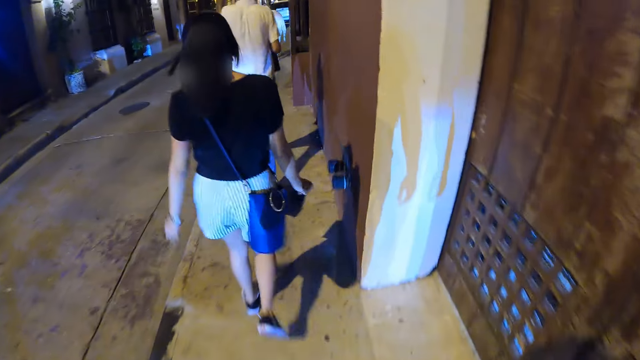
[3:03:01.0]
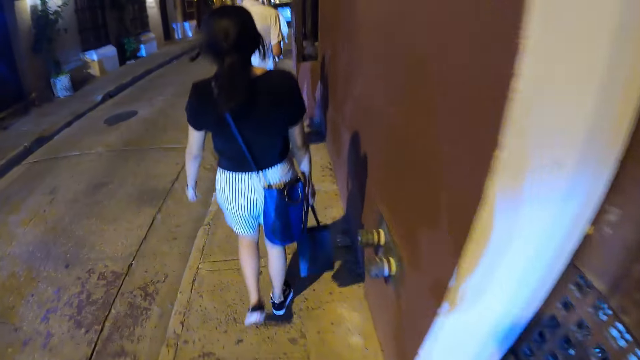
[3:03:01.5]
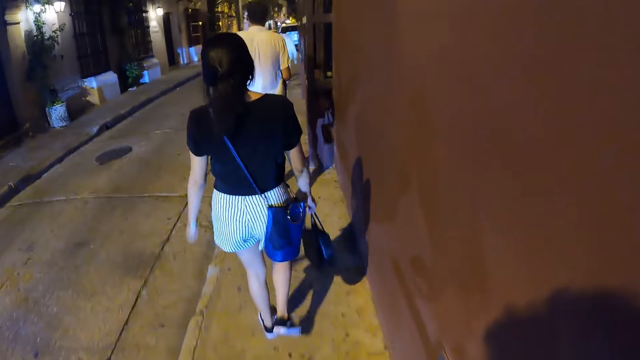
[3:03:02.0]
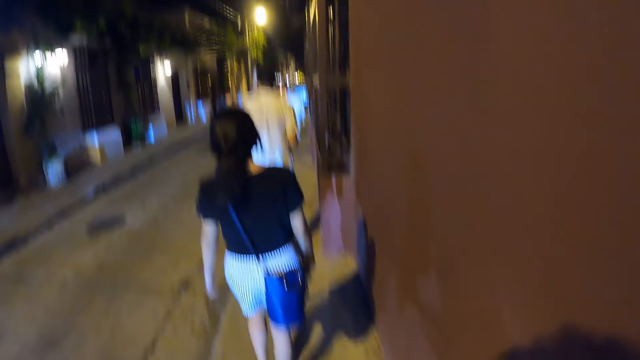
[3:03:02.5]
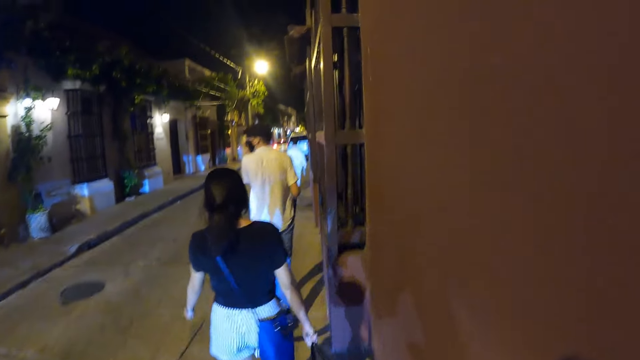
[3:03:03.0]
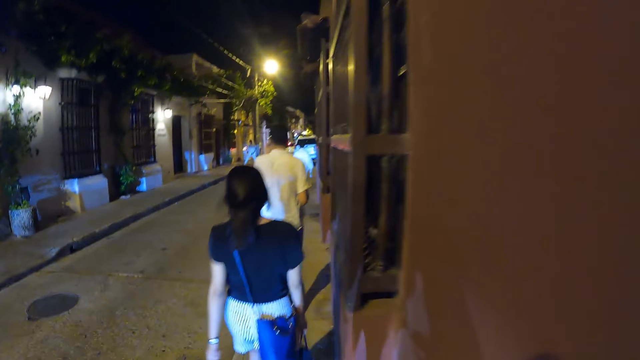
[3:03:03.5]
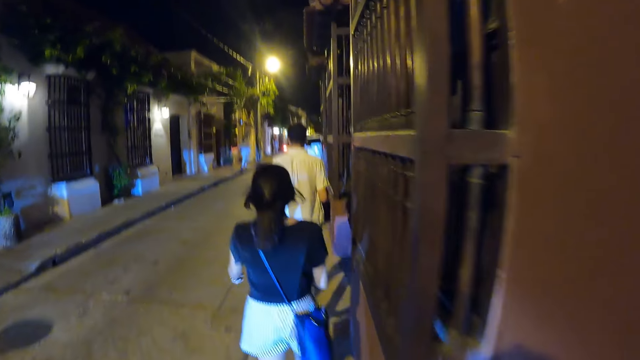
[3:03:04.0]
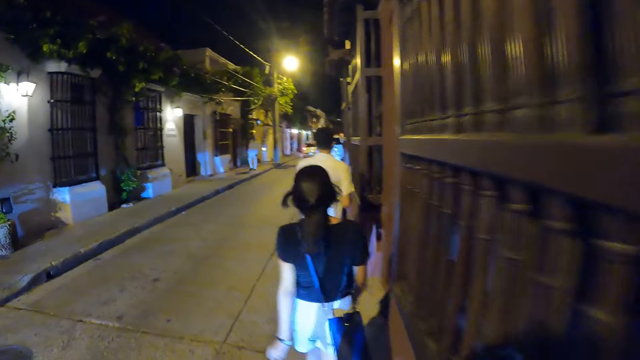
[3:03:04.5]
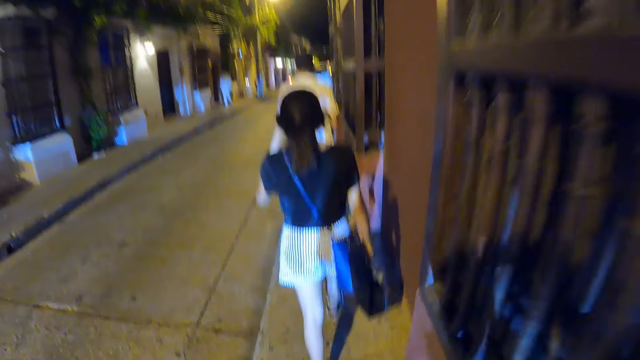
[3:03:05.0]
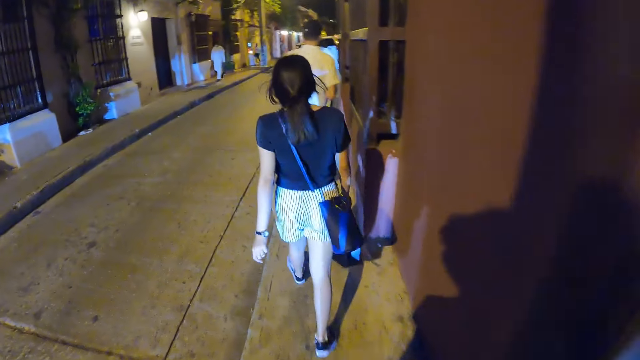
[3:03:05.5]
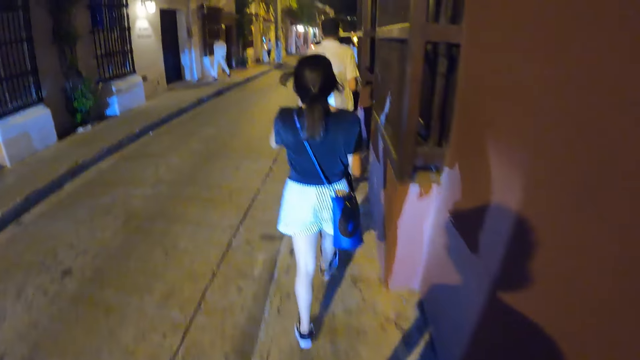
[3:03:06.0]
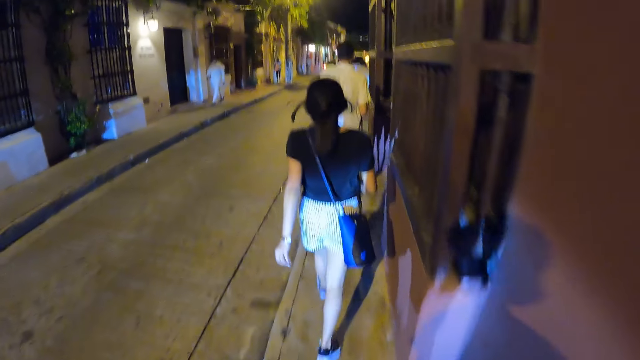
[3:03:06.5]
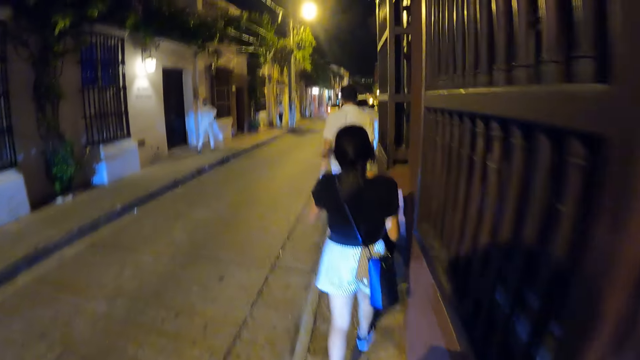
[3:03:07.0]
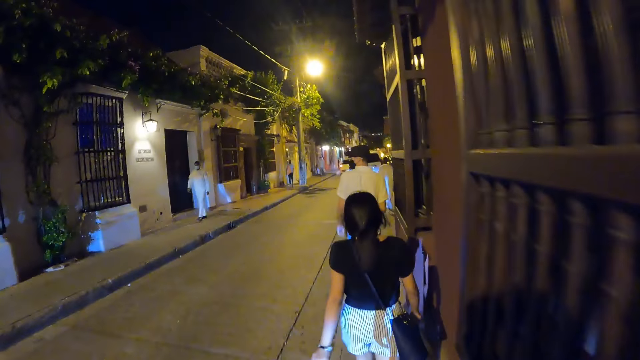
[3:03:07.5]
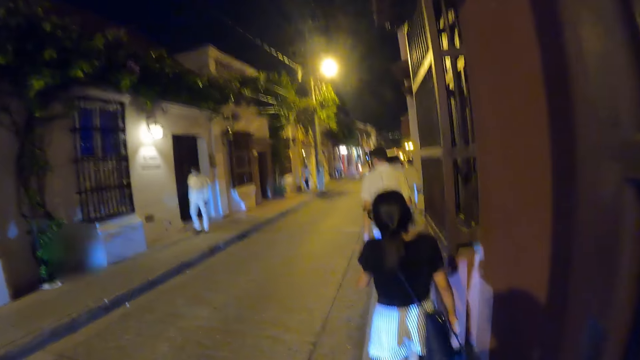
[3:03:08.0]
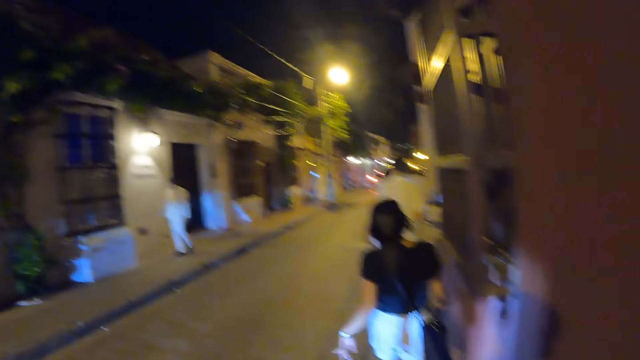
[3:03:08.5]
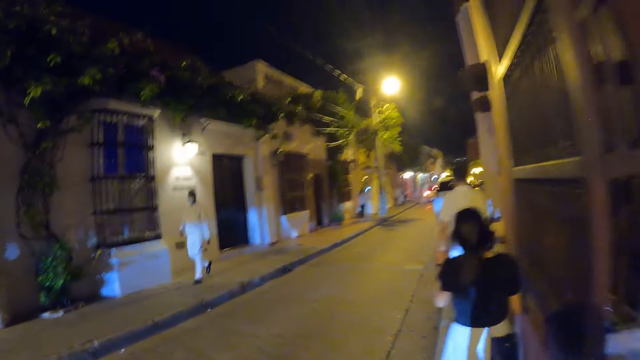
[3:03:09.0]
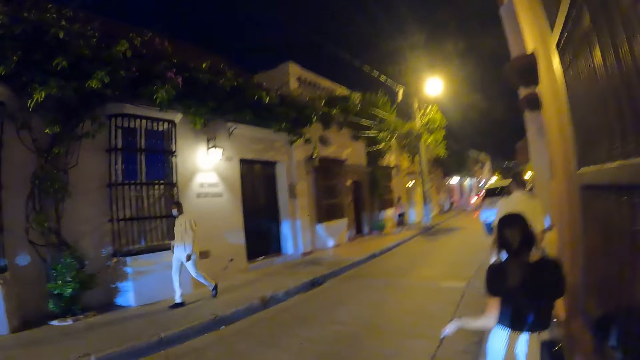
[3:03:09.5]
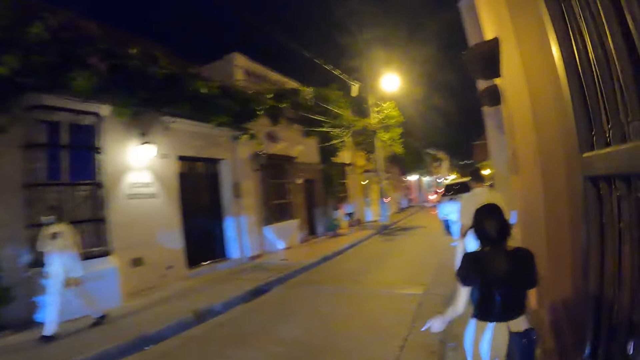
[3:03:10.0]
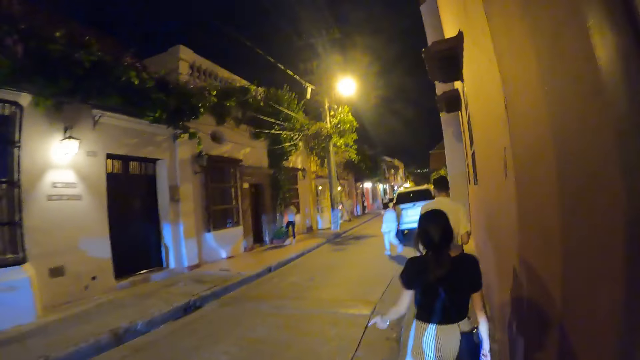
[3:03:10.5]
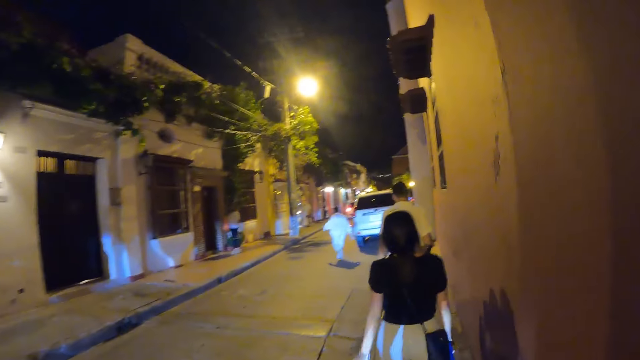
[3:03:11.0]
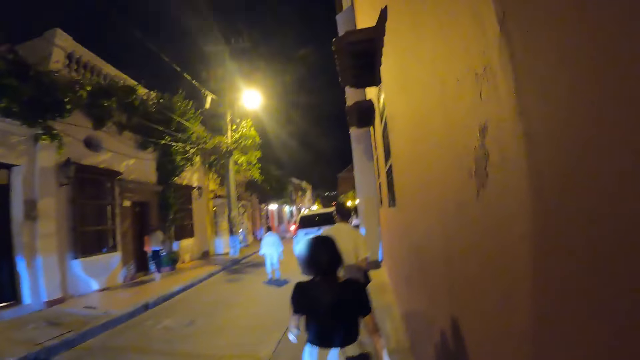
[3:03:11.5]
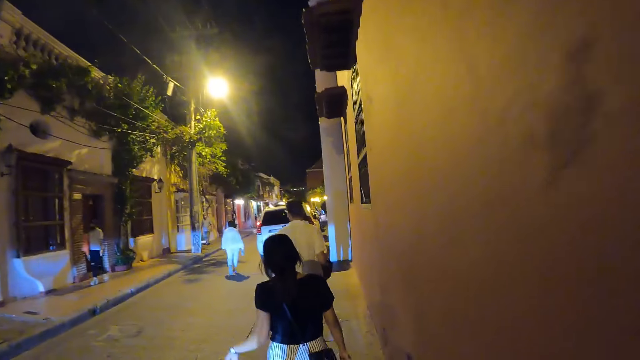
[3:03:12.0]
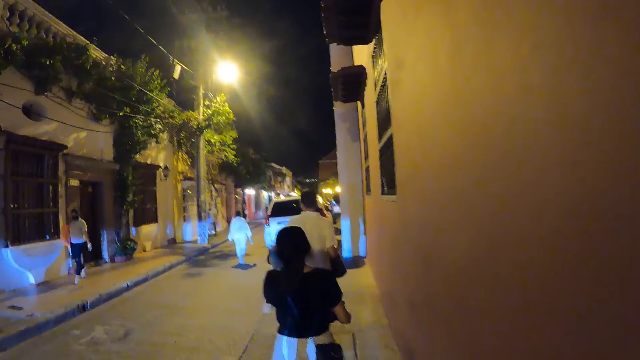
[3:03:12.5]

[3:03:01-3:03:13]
The man adjusts the face mask on his face with his left hand. Another man walks past the camera wearer on the street.

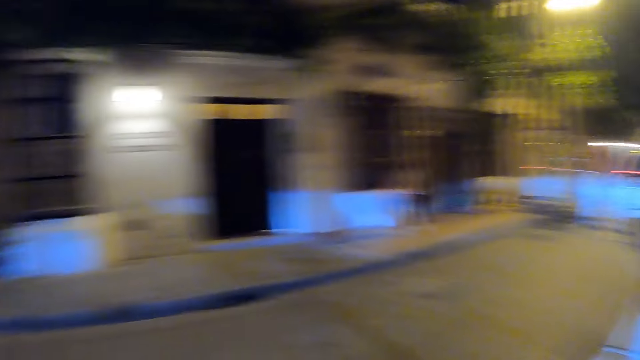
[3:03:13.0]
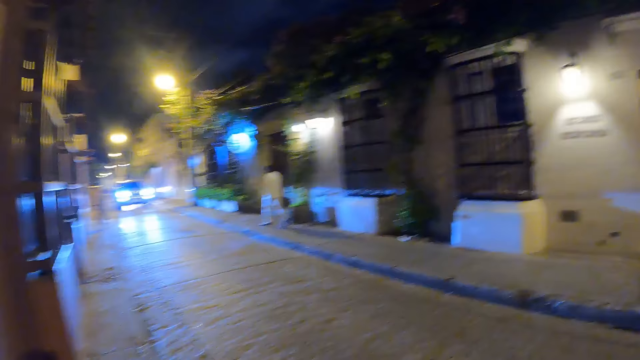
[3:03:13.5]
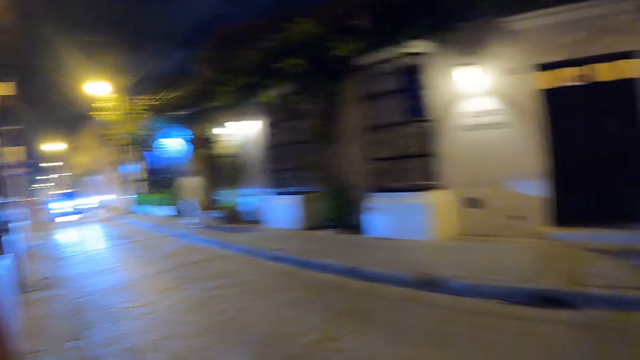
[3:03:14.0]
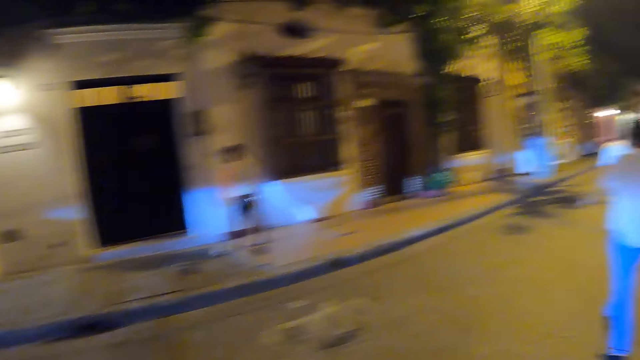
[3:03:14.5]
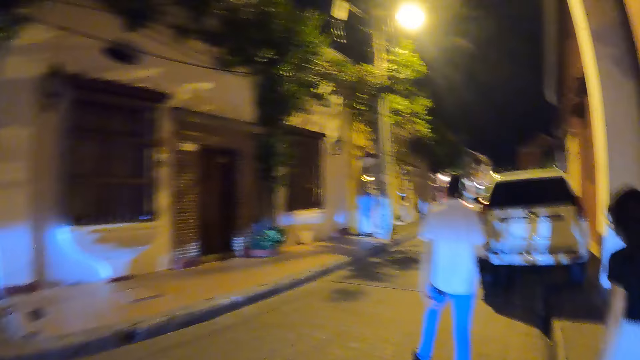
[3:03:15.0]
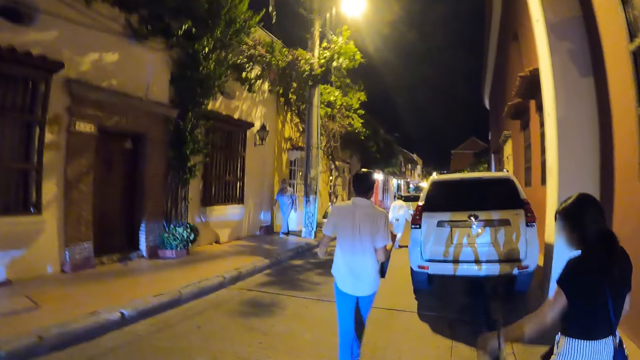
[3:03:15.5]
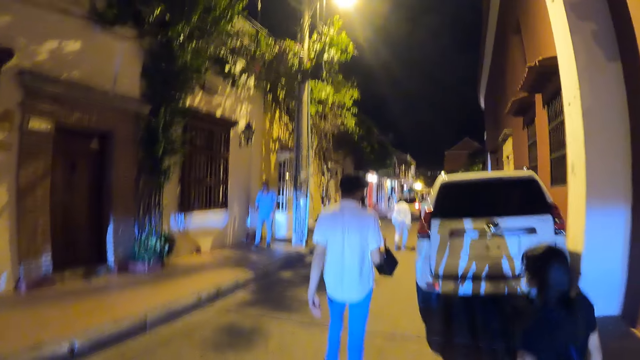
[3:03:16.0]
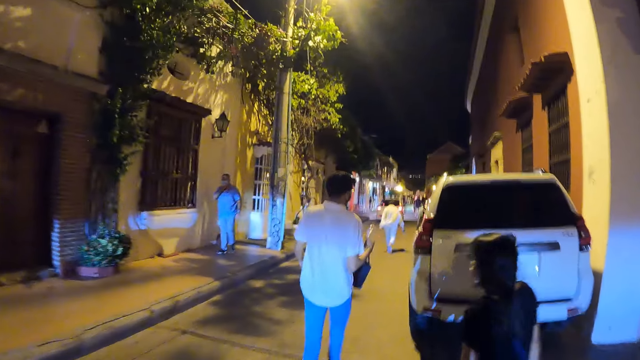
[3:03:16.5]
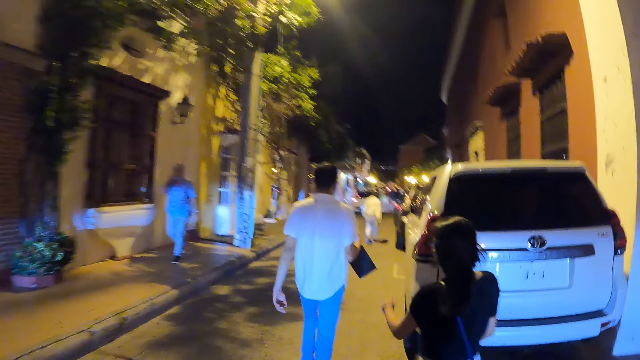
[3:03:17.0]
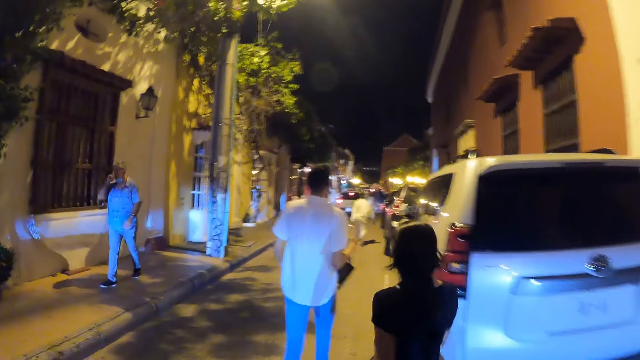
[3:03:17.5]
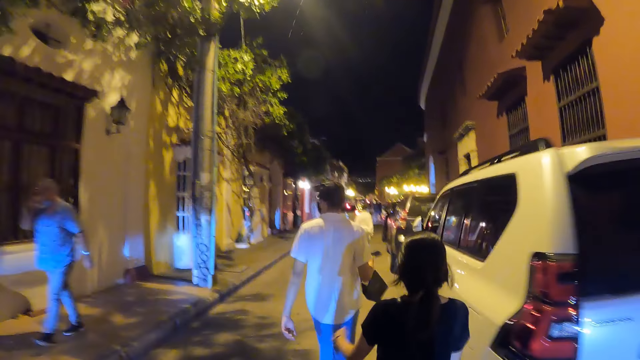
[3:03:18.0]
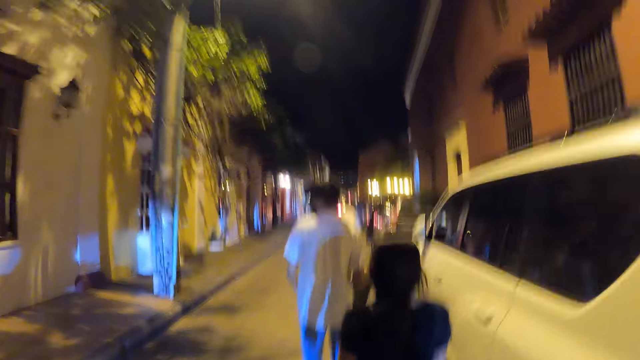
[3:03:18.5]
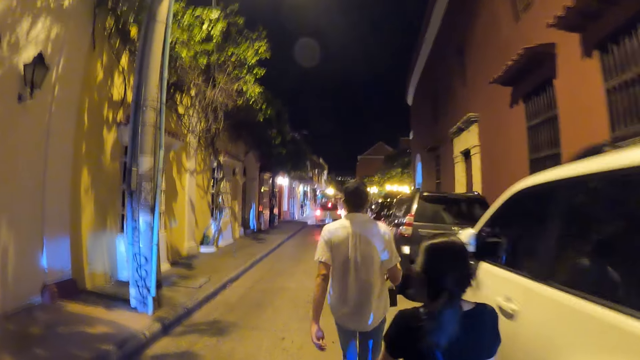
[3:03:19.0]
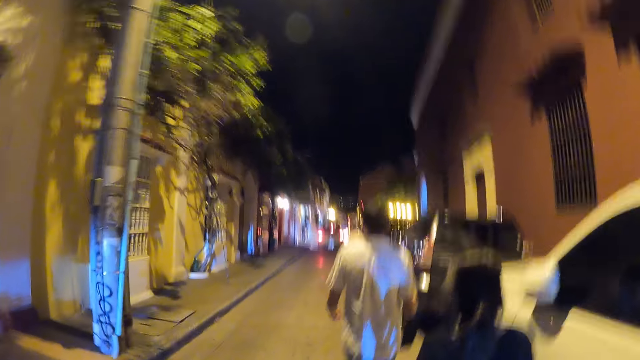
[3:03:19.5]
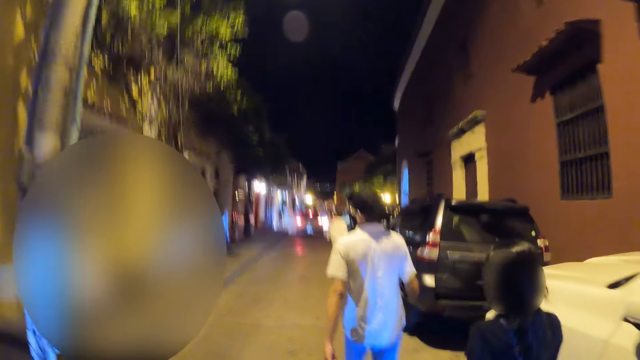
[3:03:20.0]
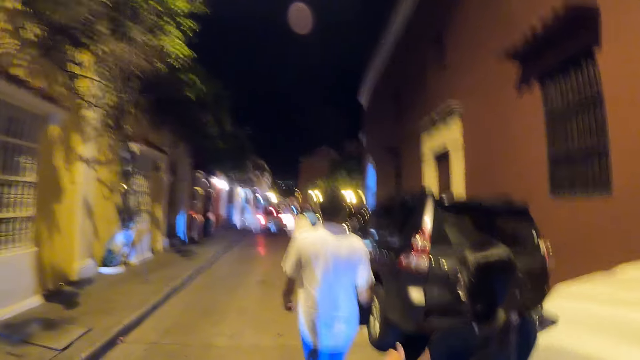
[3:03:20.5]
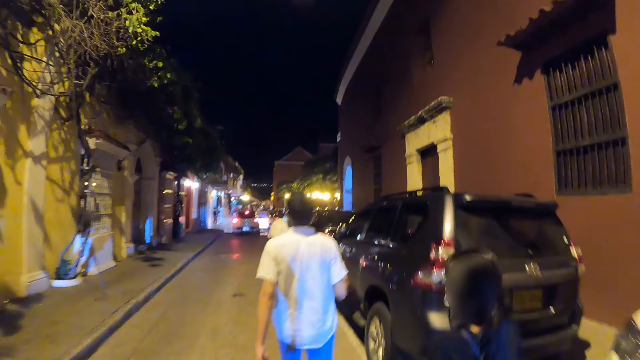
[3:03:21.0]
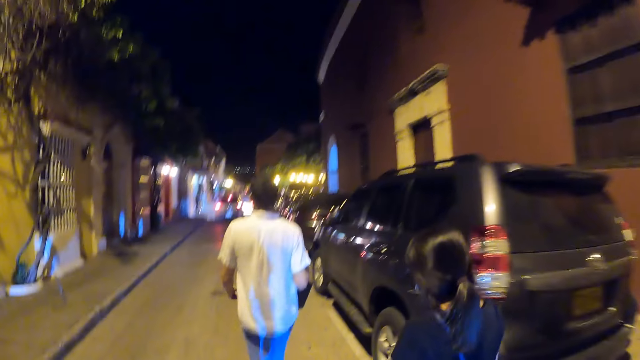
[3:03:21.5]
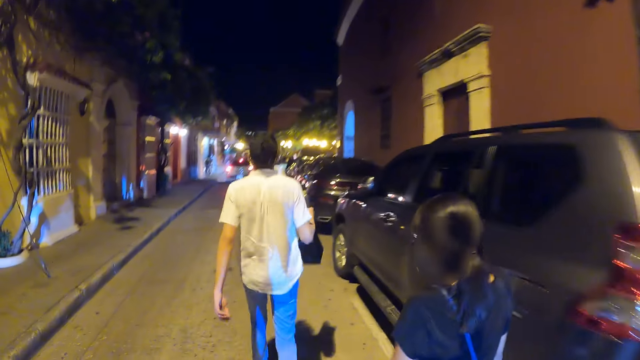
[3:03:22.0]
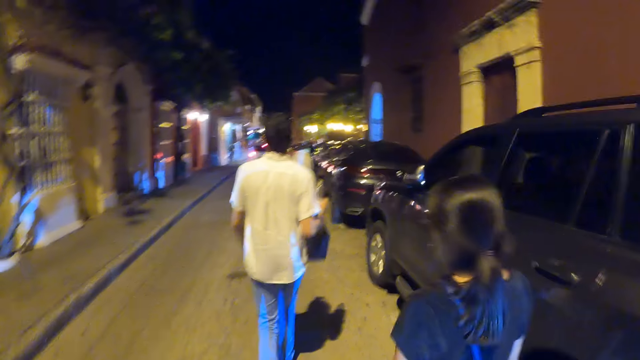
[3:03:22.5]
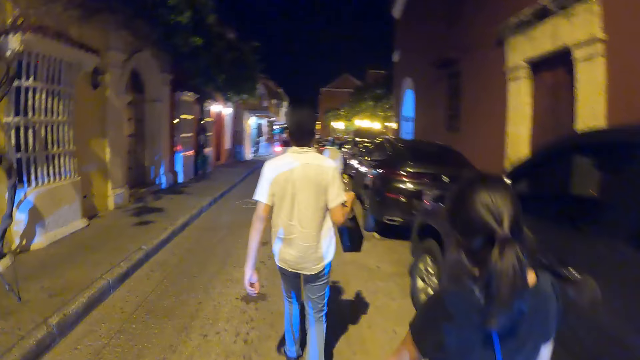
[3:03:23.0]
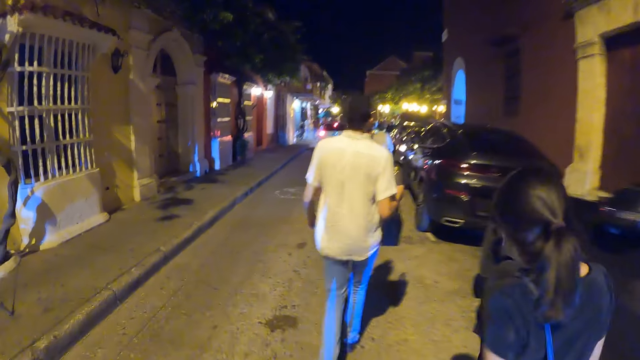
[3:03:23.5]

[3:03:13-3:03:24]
The camera wearer turns around. A woman walks past the camera wearer on the street. The camera wearer walks on the road. A man walks past the camera wearer on the street.
